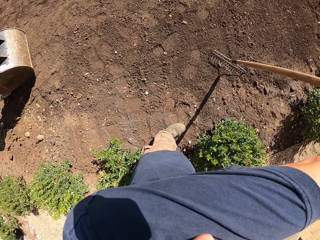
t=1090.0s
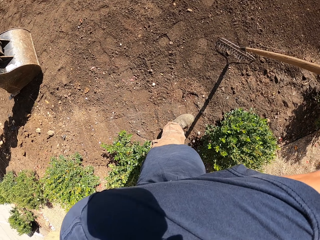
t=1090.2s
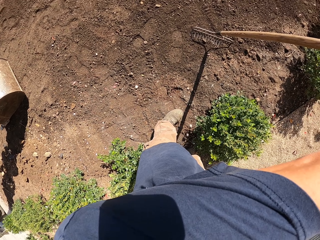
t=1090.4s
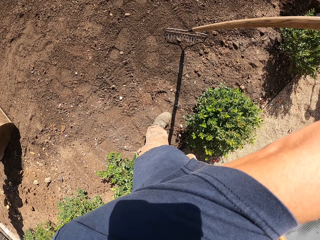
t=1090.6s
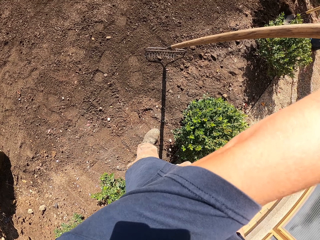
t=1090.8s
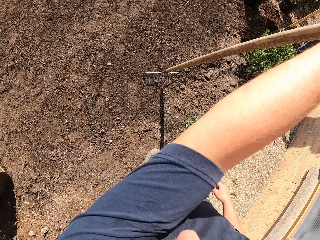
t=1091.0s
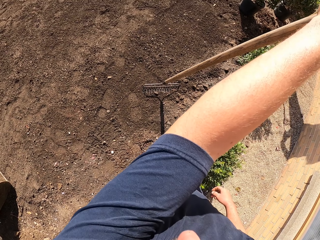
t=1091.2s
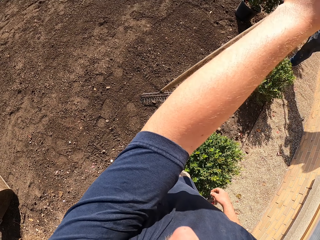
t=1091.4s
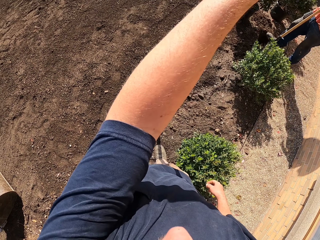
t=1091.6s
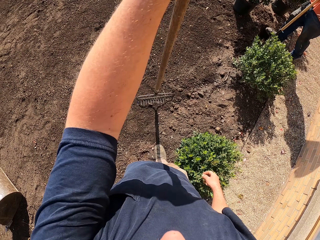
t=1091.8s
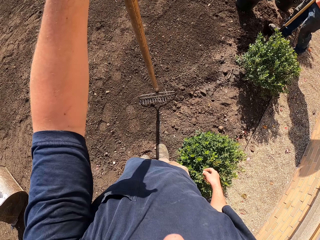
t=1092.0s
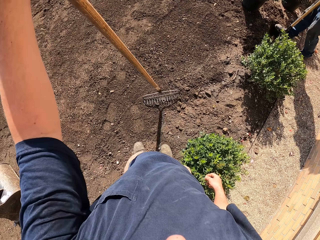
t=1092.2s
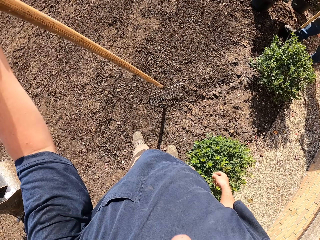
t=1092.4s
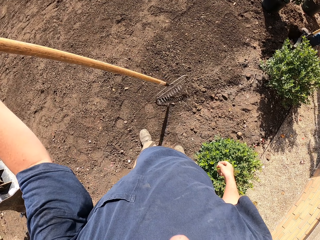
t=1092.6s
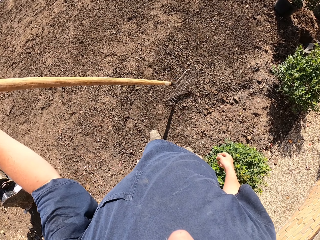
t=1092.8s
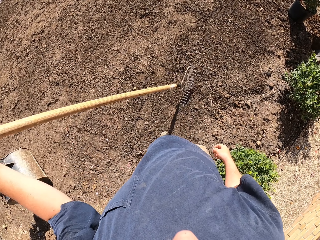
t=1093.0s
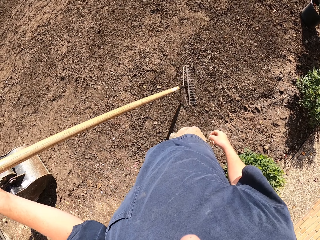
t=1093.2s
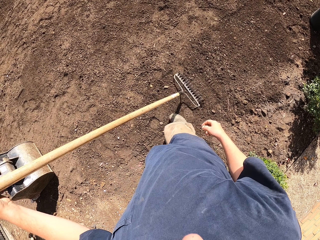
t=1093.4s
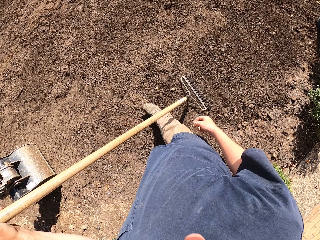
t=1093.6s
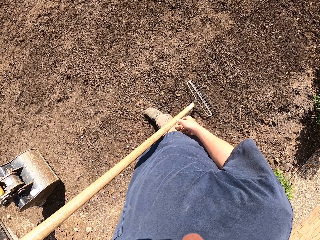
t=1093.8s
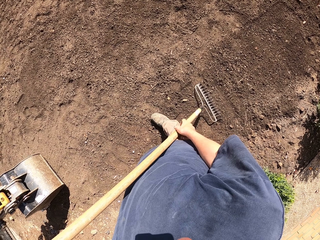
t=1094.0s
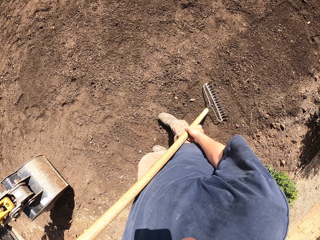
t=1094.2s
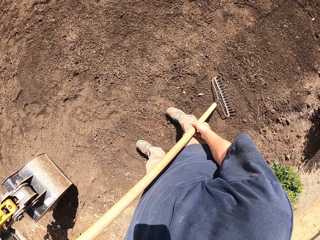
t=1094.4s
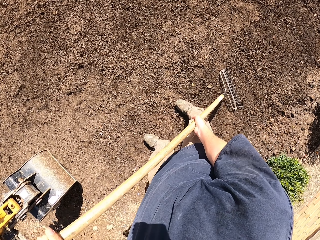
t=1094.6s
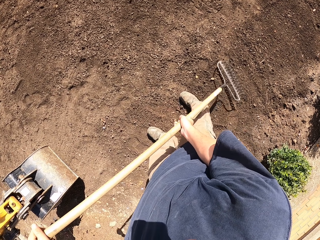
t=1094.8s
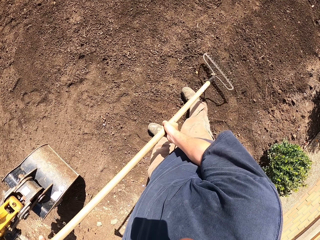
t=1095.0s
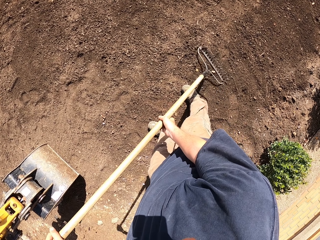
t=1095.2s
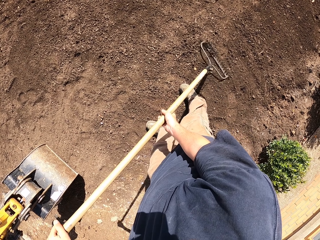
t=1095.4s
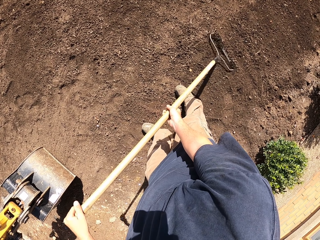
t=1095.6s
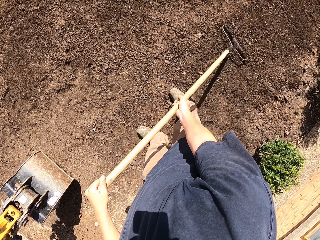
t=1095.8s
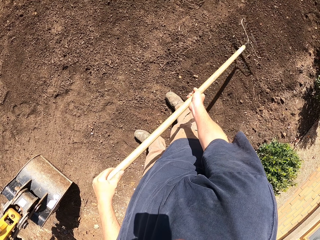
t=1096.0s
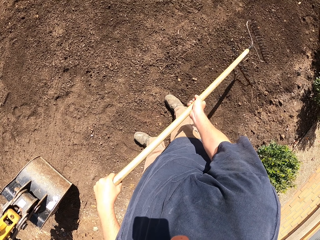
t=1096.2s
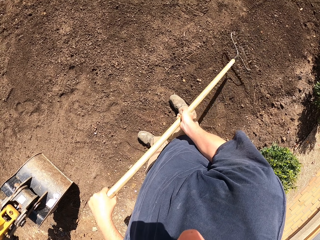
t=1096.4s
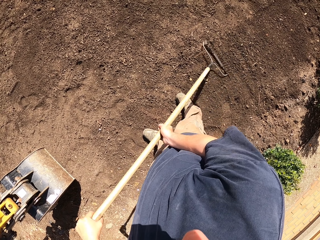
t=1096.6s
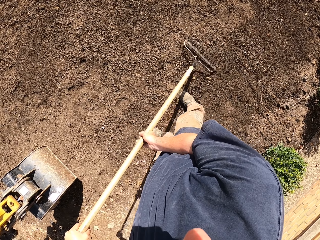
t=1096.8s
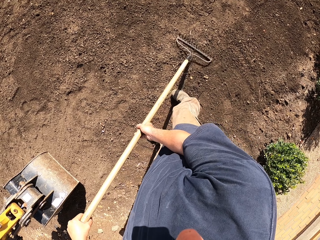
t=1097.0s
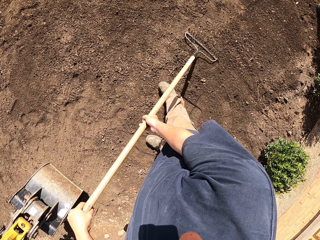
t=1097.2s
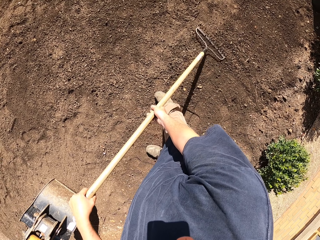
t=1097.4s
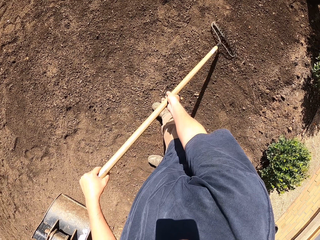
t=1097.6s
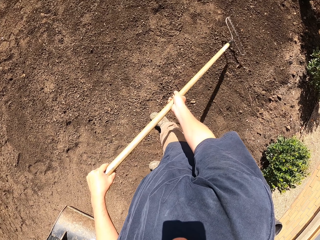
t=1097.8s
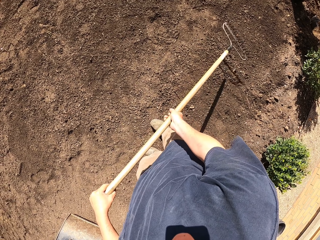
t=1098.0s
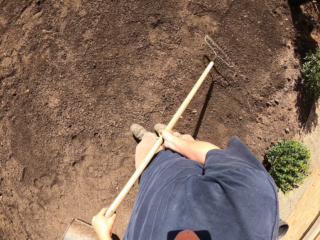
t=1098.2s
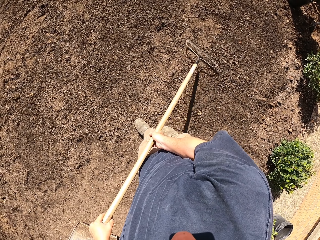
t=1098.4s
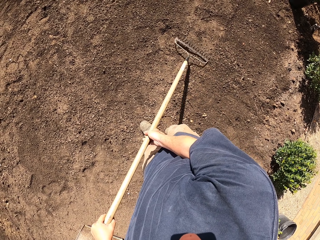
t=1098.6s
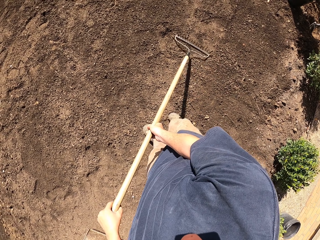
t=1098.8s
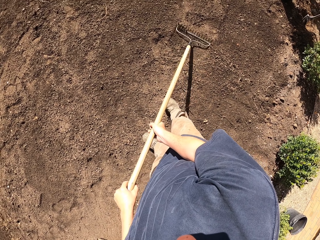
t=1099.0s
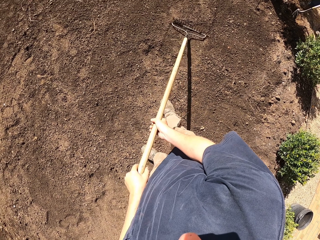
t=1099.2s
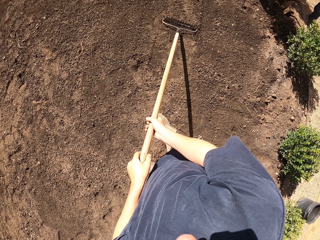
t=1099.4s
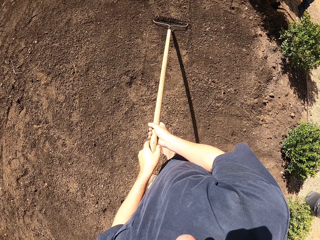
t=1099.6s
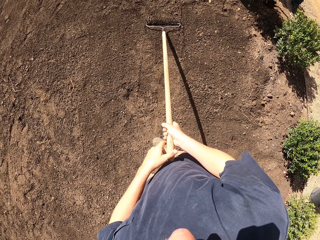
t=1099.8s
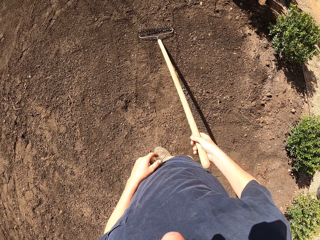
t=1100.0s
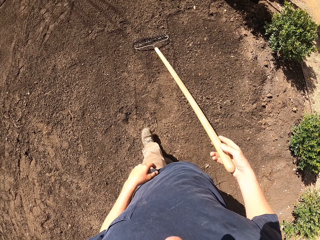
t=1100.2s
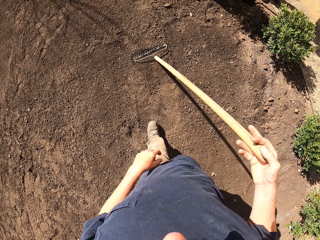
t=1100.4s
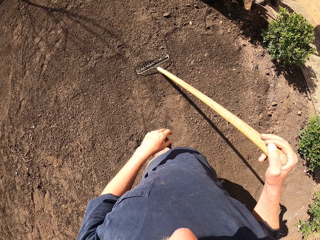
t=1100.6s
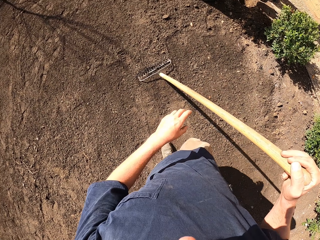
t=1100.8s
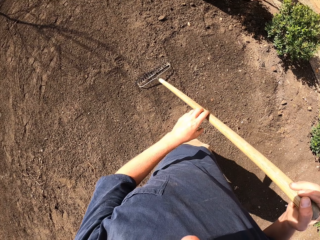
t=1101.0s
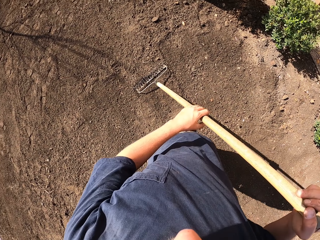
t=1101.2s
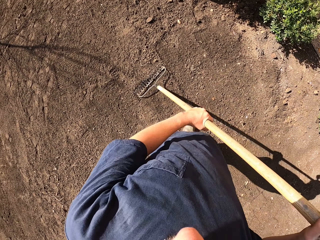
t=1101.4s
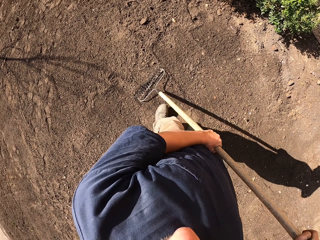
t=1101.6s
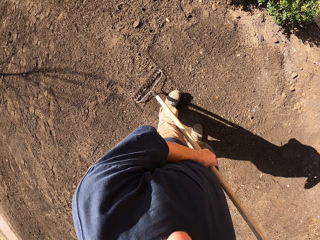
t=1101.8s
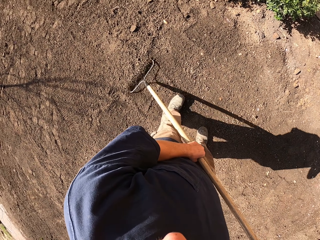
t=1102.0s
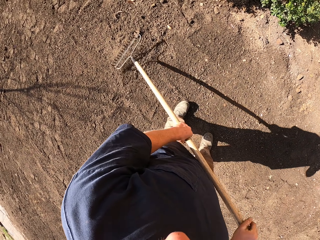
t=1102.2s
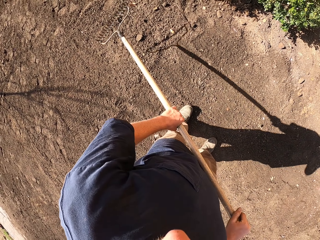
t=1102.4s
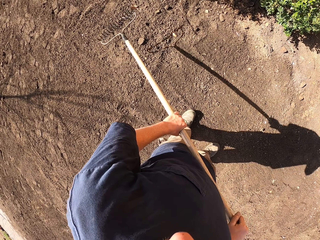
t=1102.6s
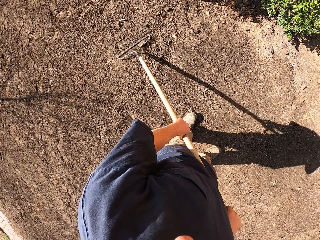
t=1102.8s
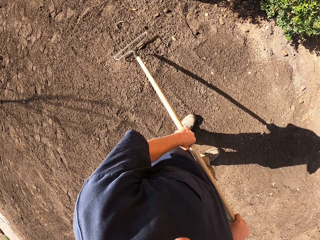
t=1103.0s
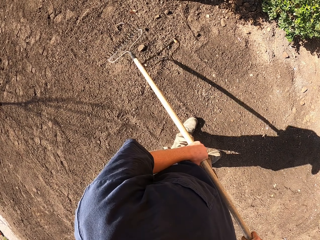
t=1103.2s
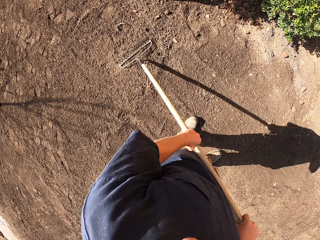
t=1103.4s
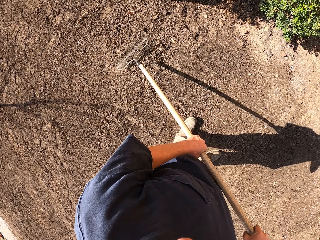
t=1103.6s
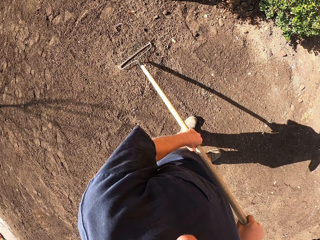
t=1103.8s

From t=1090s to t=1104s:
The camera wearer pushes the soil with a rake. They level a ground with the rake. They level the ground with the rake again. They make a step and push the soil with the rake. They transfer the rake to the right hand, make a step, hold the rake with both hands, lift the rake, and hit the stone with the rake.

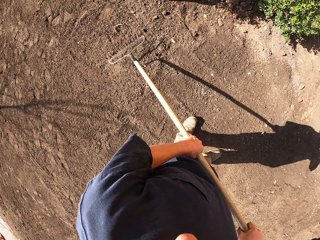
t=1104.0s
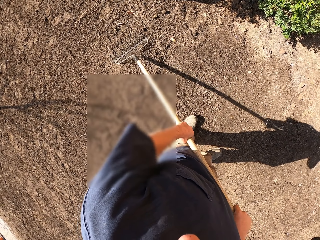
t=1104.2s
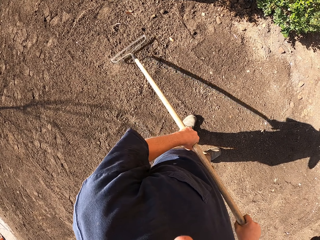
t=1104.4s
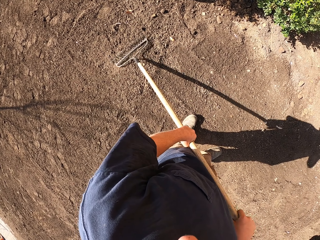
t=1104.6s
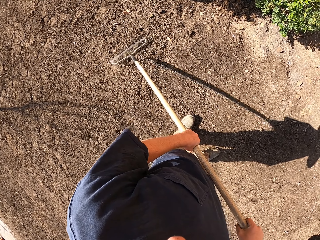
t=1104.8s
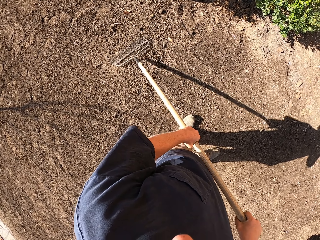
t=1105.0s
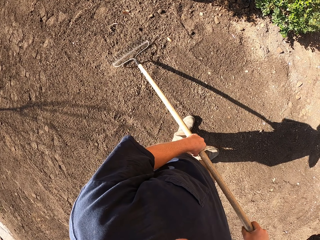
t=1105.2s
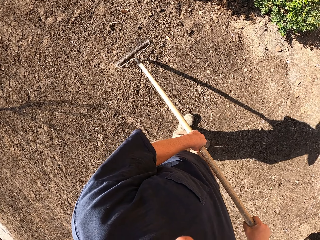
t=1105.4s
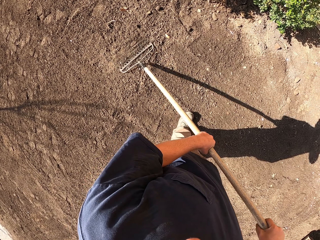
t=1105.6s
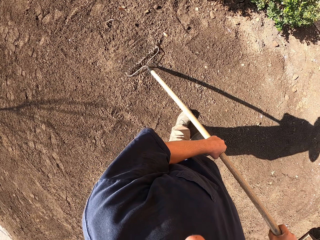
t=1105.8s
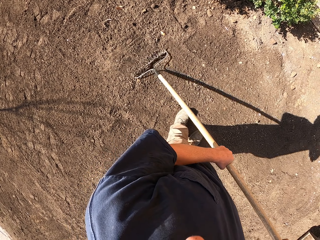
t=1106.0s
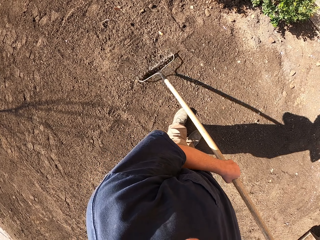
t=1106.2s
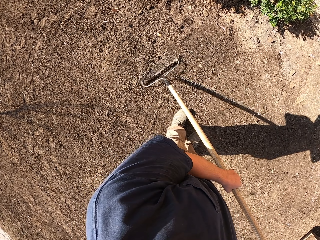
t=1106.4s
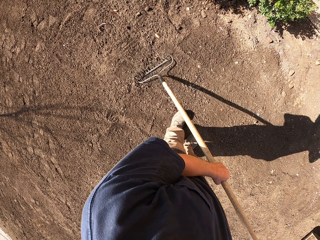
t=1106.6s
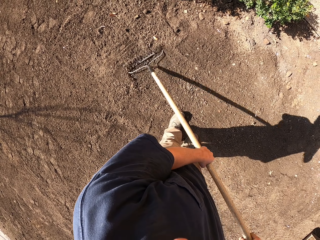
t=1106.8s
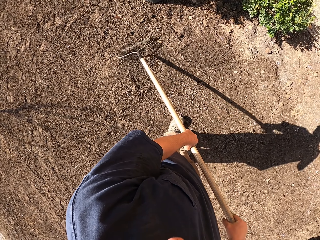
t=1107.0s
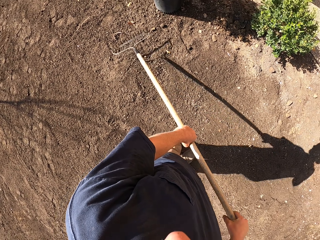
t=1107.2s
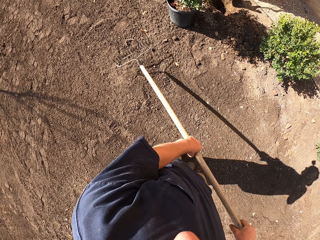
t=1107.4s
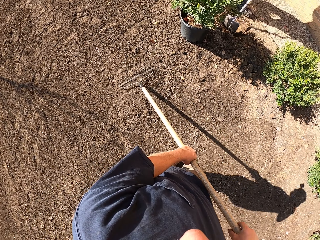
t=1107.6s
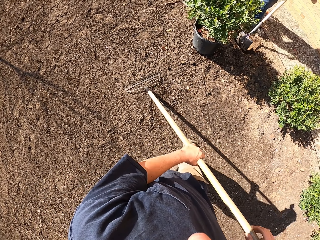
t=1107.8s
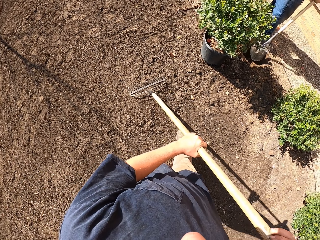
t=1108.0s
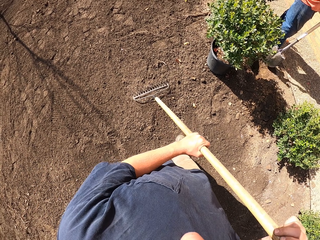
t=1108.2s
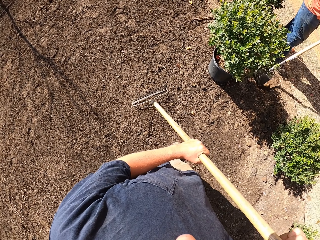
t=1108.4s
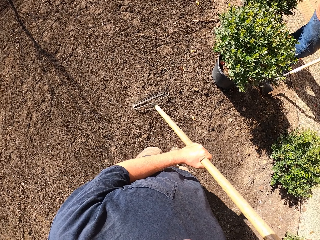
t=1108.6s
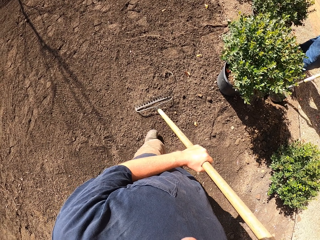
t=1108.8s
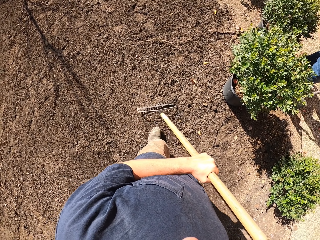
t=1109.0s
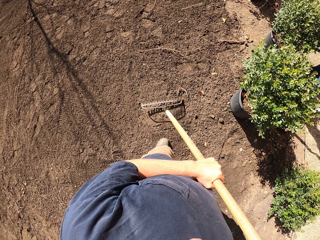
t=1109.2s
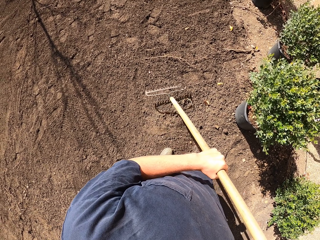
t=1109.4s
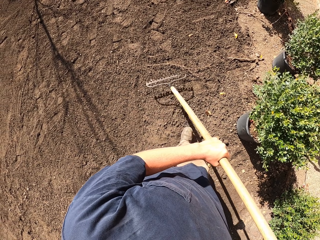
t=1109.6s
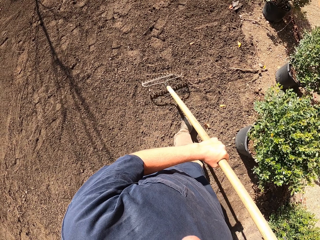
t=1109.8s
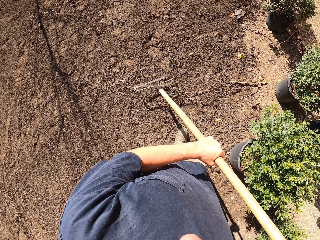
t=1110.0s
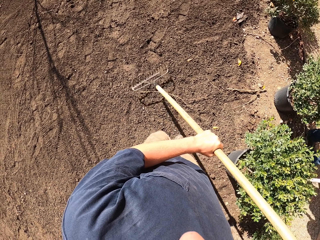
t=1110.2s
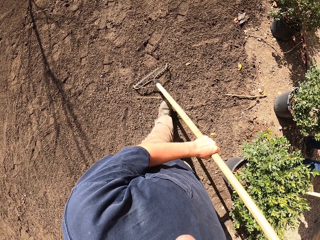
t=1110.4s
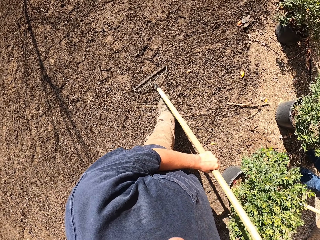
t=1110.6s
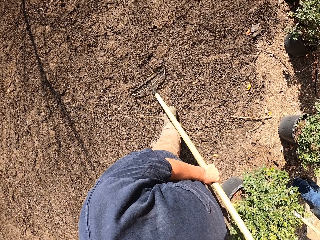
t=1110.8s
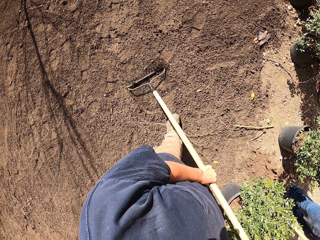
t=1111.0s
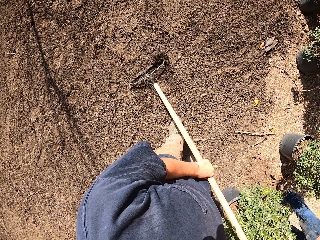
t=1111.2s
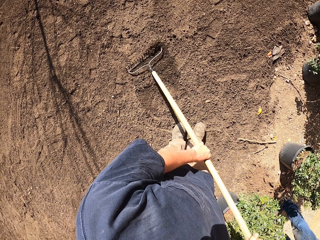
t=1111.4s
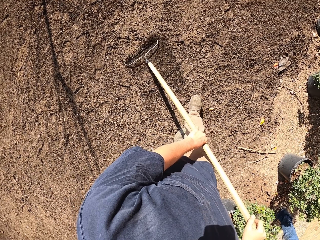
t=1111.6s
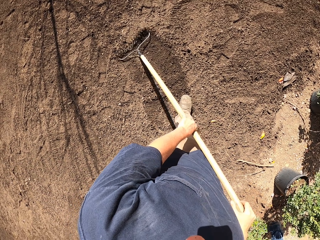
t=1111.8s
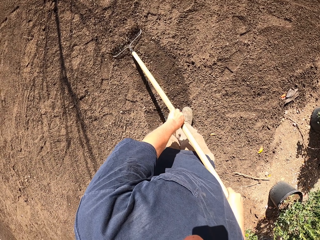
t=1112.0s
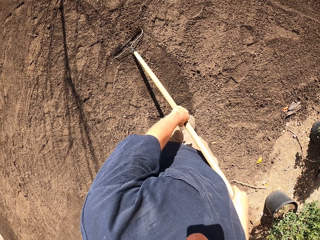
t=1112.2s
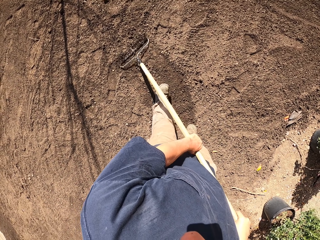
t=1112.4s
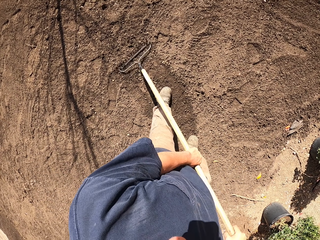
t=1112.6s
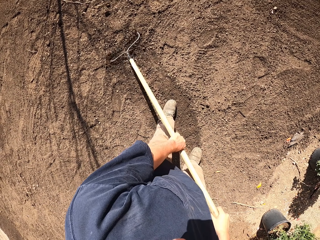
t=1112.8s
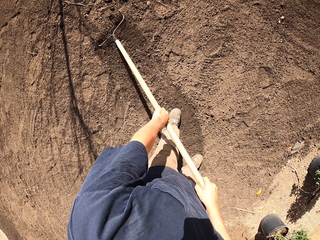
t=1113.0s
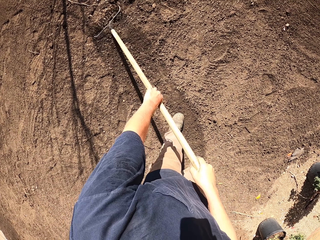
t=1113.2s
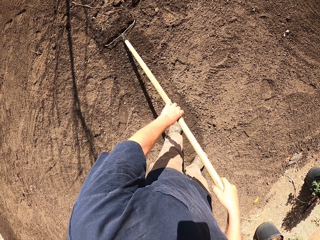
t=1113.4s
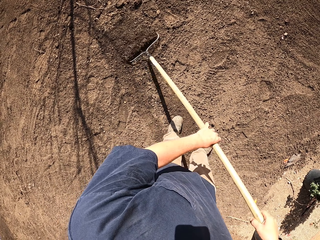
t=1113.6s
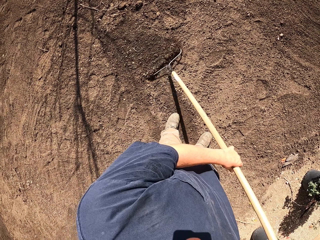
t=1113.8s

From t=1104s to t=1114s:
The camera wearer breaks soil with a rake. They move the rake, level a ground with the rake, and push the soil with the rake. A man pushes the soil to the hole with a shovel. The camera wearer walks around, levels the ground with the rake, and pushes the soil with the rake.
